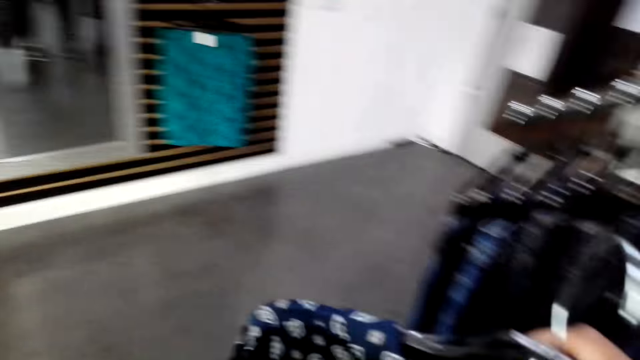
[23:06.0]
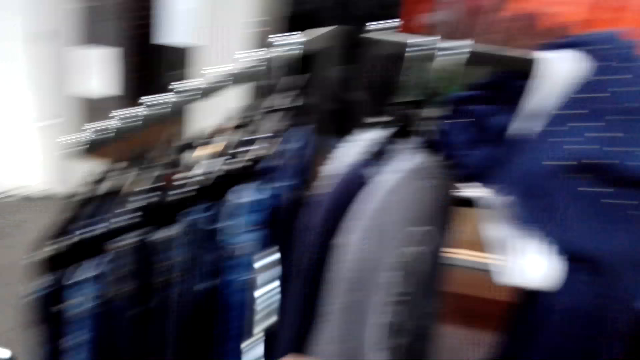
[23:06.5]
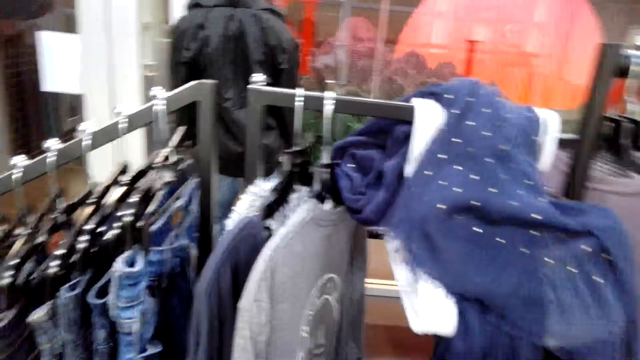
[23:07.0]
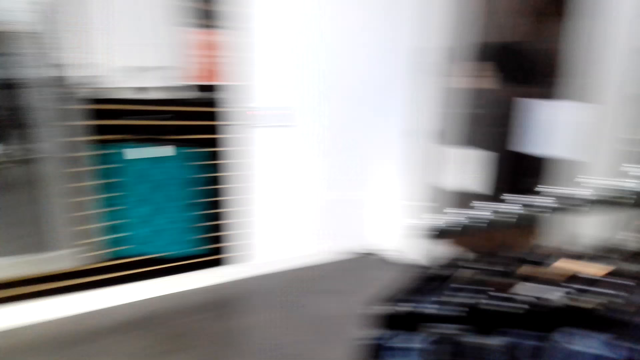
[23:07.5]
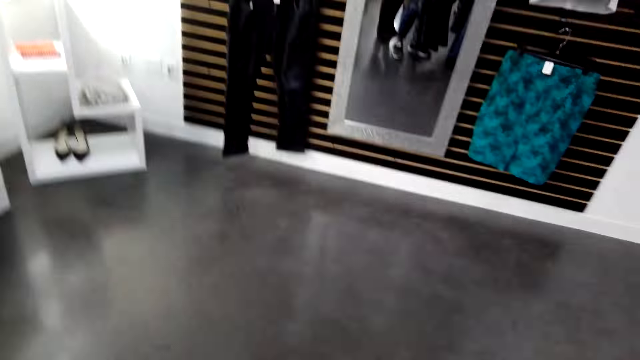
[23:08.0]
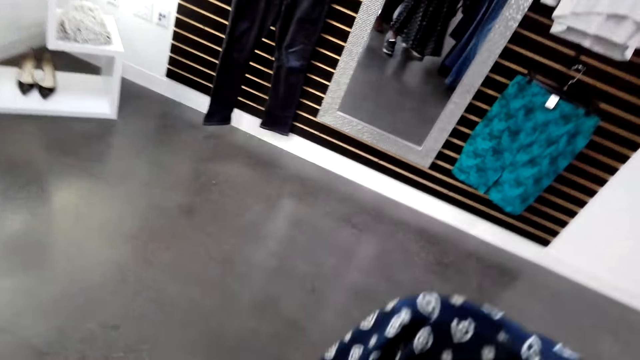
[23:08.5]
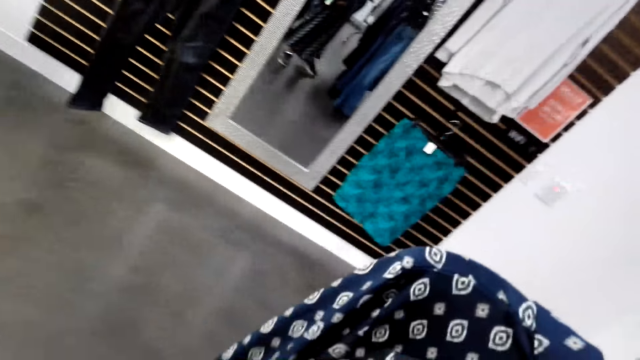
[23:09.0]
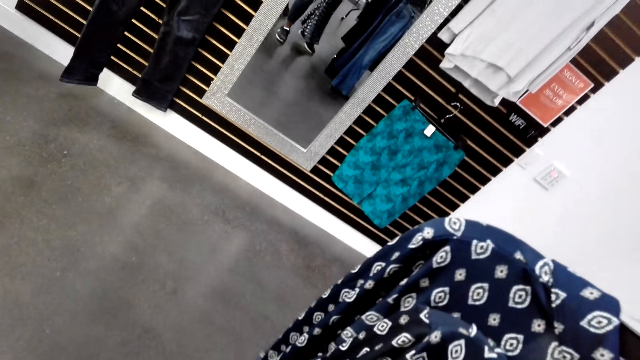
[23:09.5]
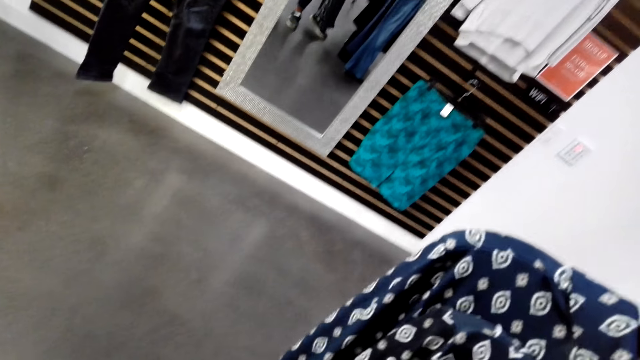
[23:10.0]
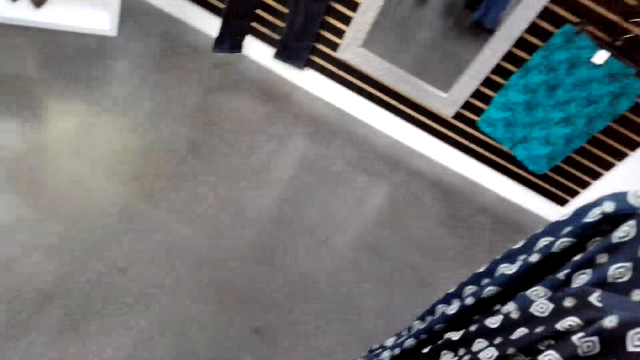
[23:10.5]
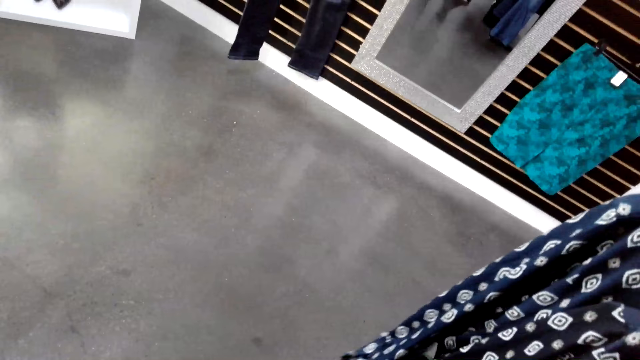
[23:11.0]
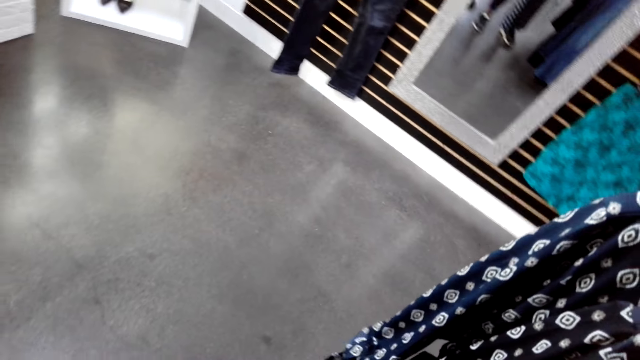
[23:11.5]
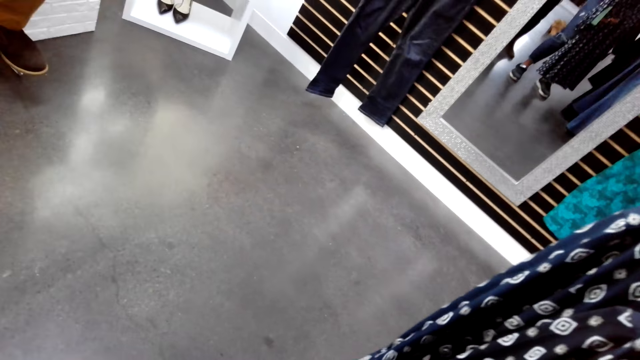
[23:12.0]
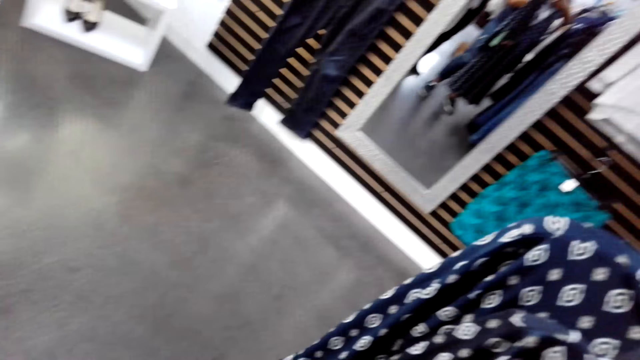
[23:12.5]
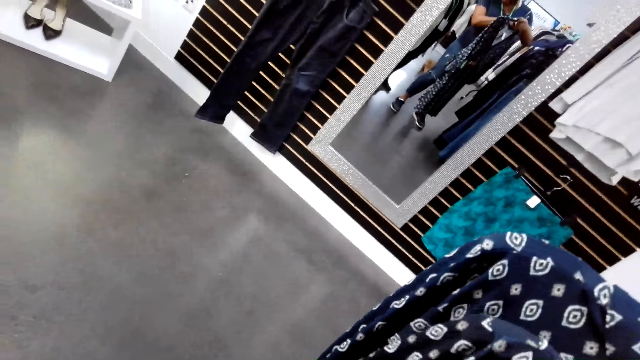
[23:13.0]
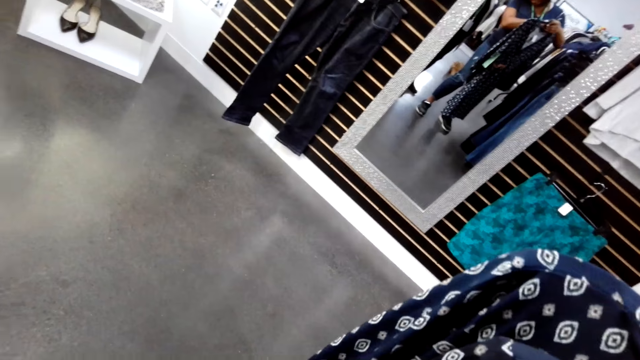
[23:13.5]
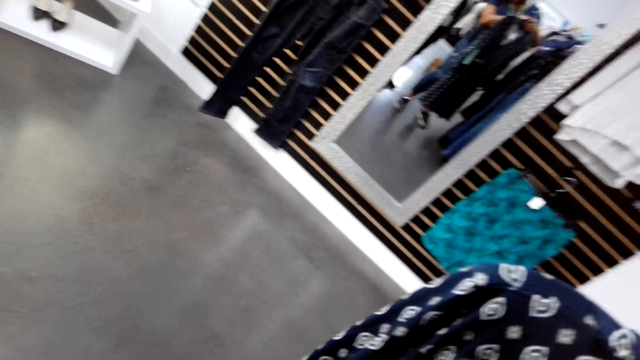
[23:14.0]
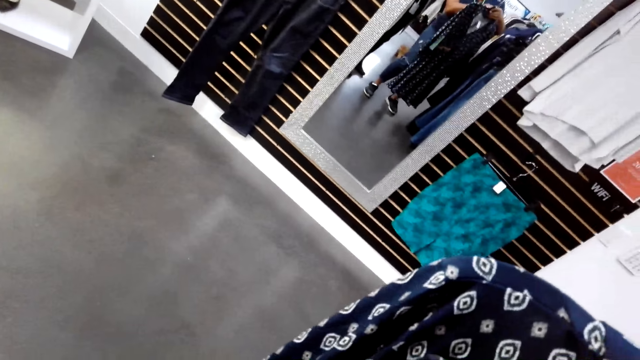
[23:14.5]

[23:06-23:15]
The camera wearer turns to the side and looks around the shop. They hold clothes on a hanger.

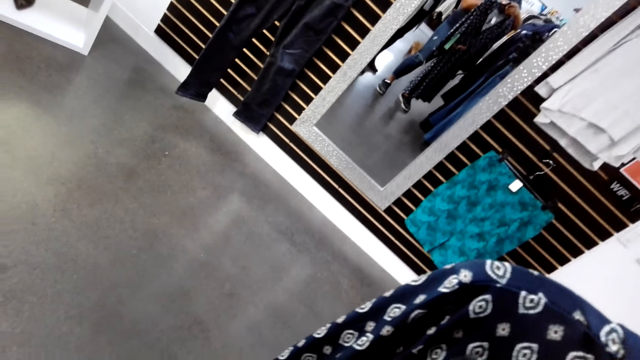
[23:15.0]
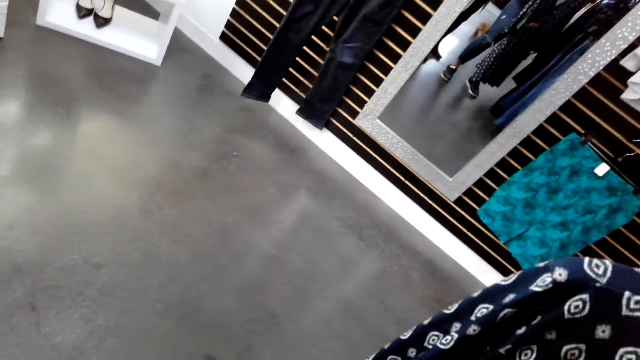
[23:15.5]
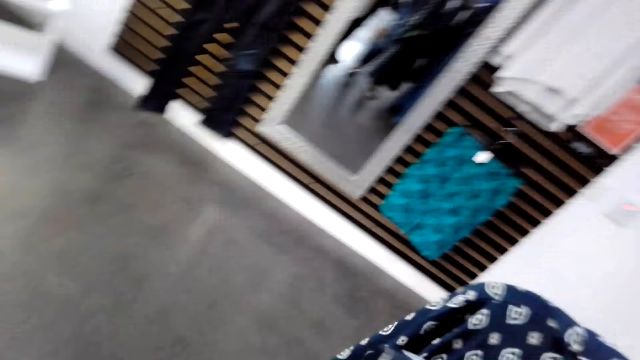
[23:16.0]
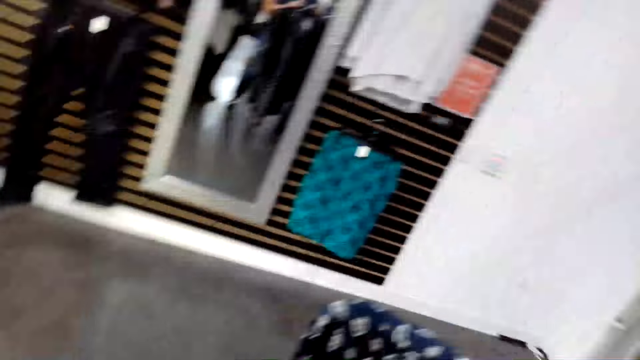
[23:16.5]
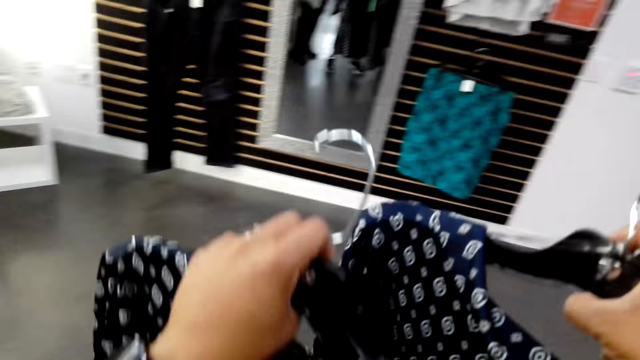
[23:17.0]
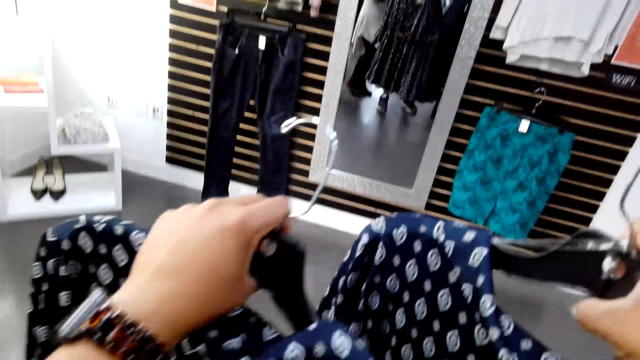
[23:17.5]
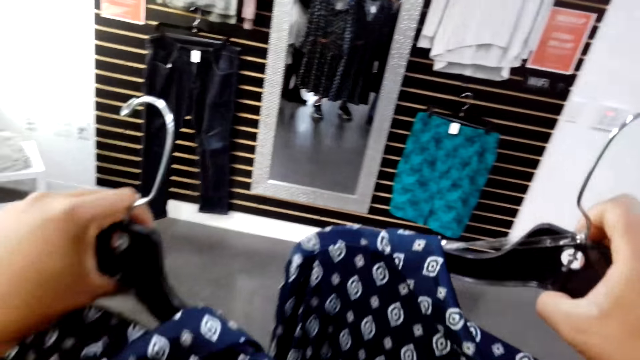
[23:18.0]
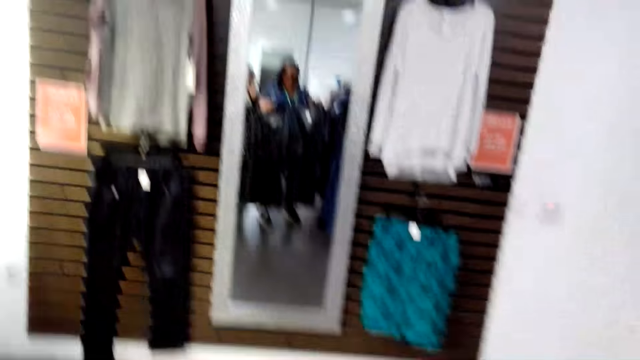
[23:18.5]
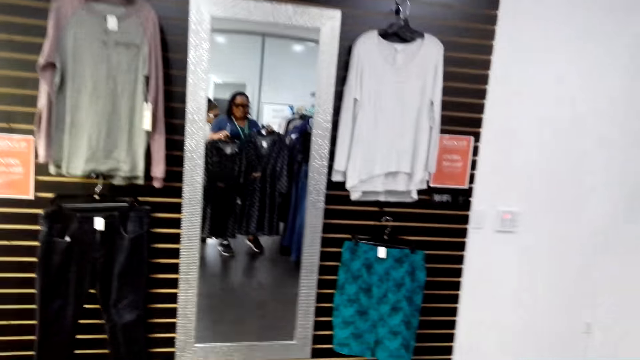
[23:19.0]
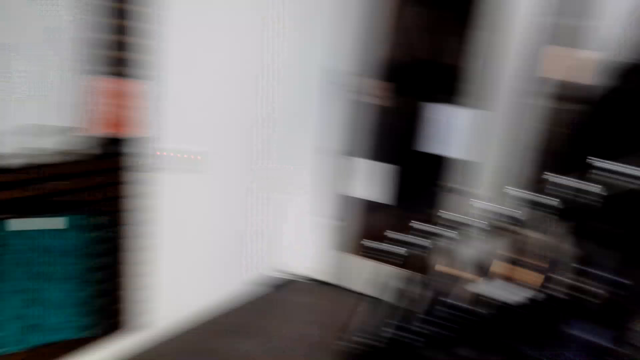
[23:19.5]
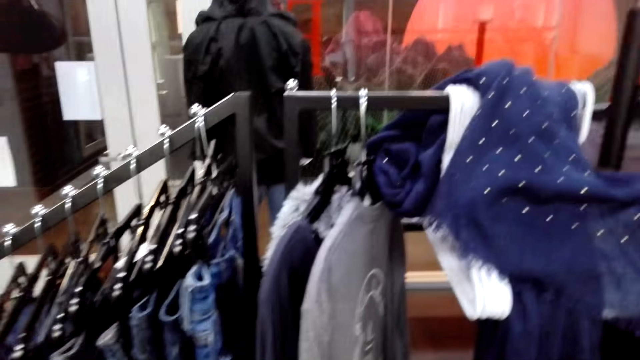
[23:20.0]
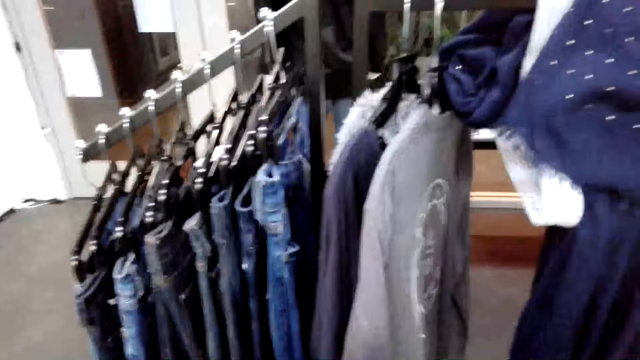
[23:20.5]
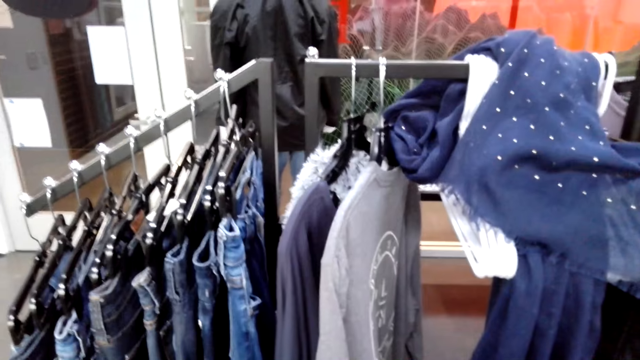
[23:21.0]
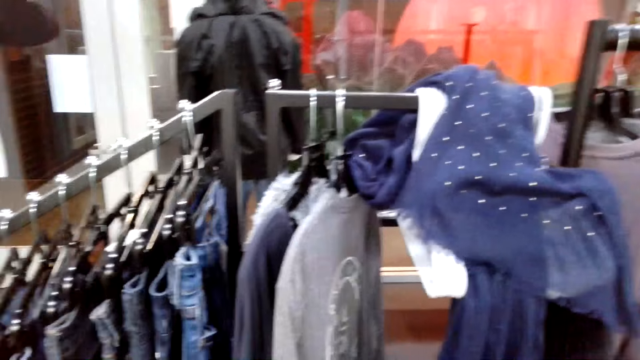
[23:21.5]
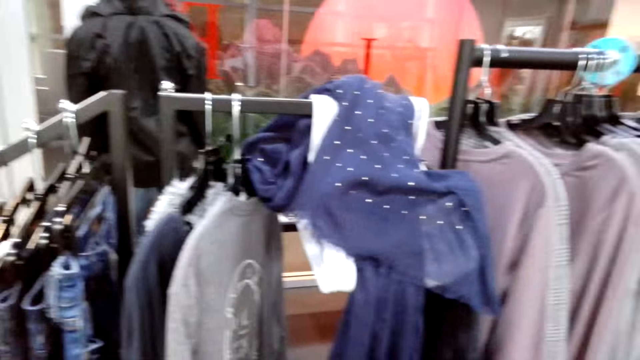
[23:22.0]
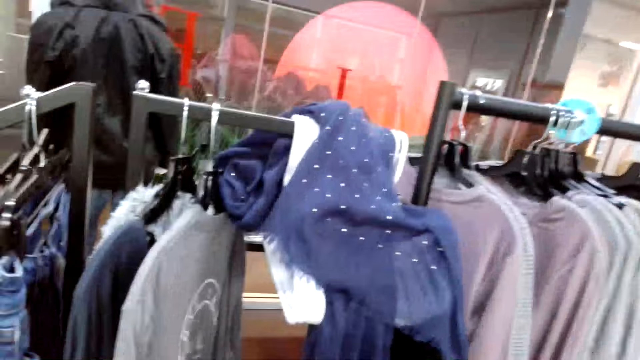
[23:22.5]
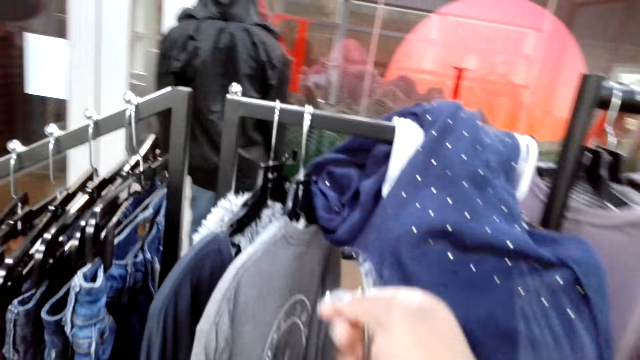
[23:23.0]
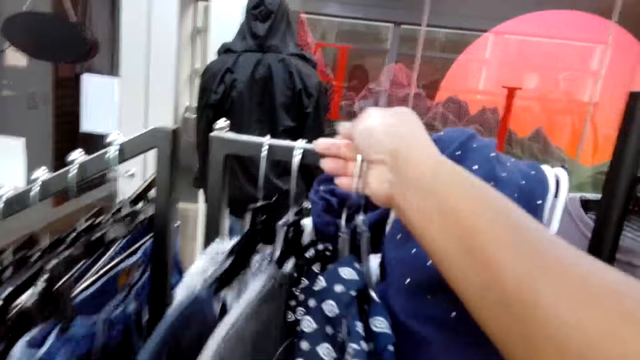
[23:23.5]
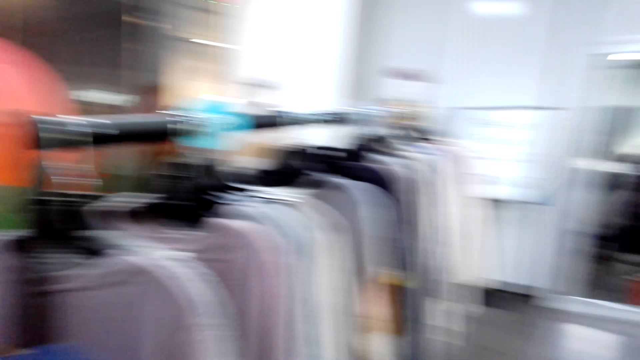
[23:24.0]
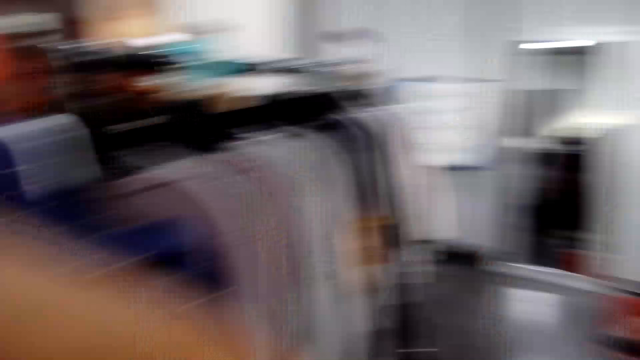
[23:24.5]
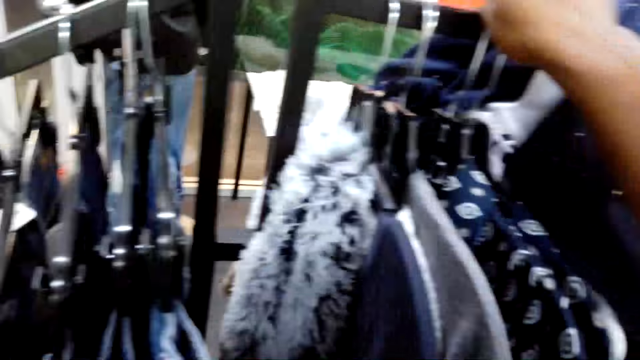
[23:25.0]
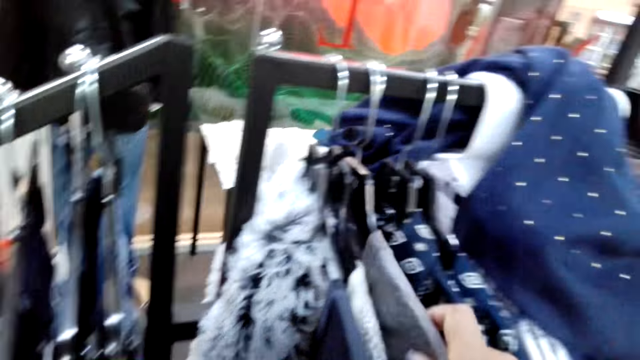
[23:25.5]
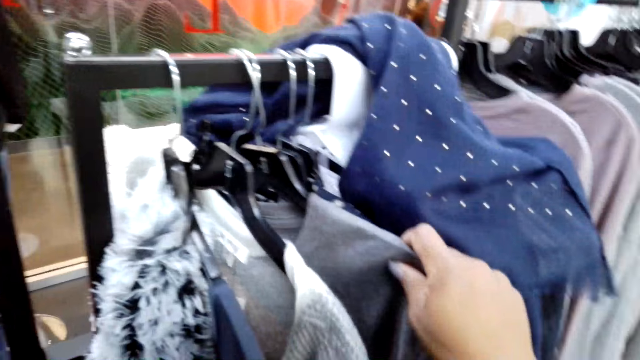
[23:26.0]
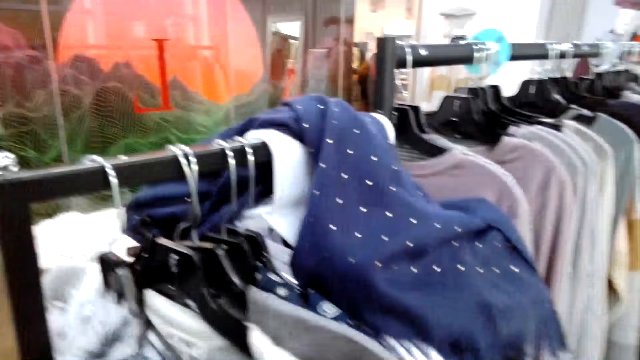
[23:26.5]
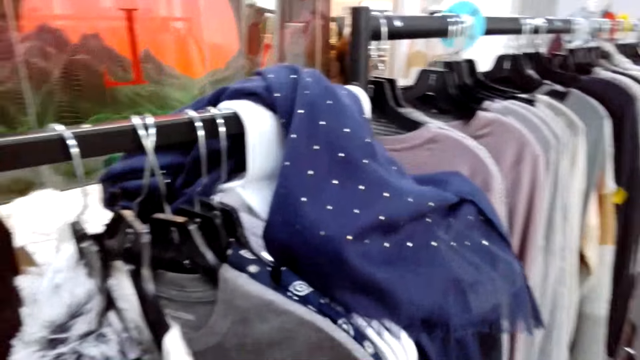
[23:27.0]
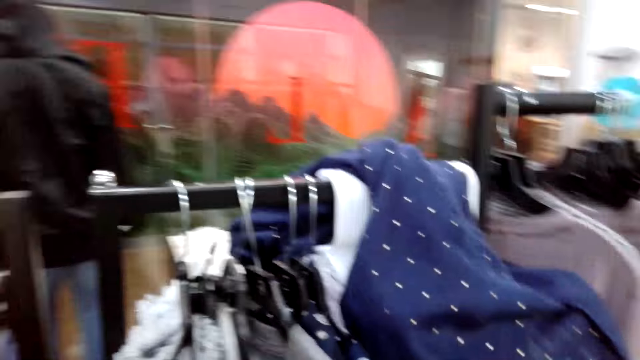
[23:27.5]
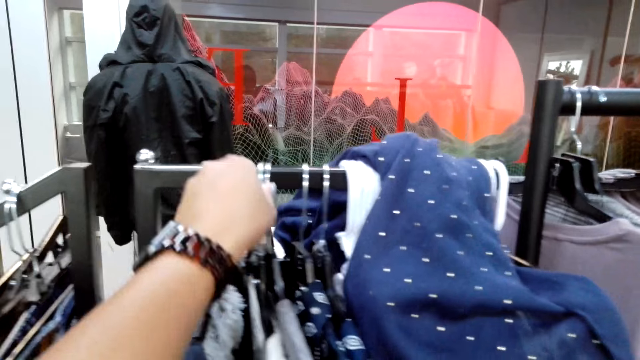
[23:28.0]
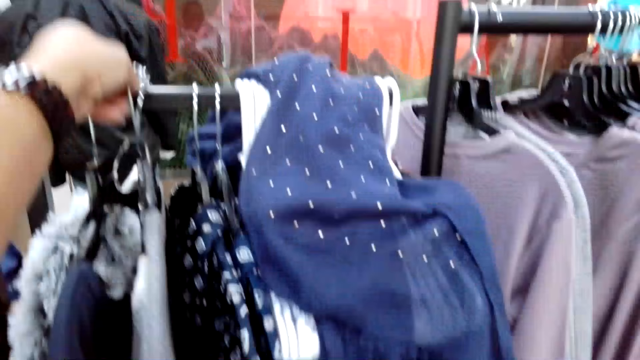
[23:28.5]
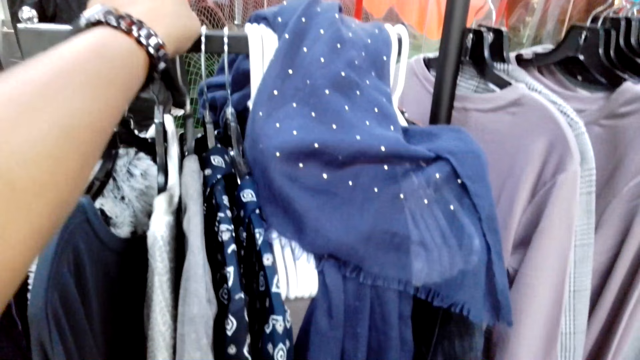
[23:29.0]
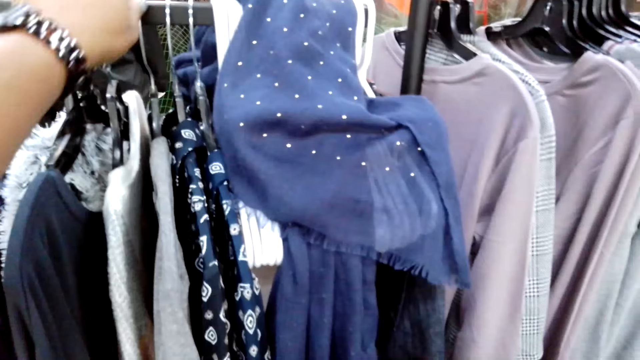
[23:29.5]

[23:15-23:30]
The camera wearer turns to the side and holds clothes on a hanger. They turn to the side, put the hanger on a rod, turn to the side, and look around the shop. They hold the clothes on the hanger and touch the clothes.
